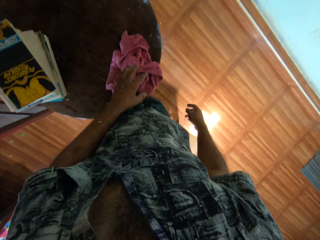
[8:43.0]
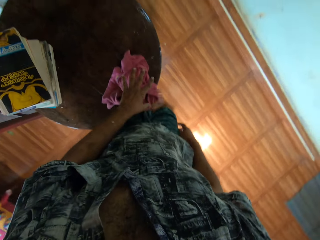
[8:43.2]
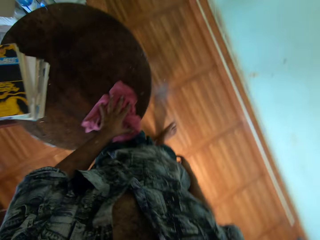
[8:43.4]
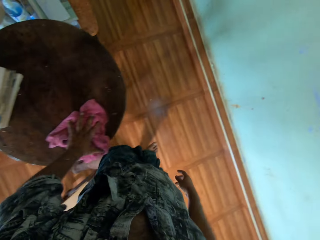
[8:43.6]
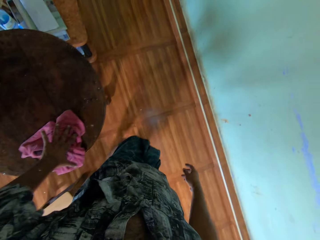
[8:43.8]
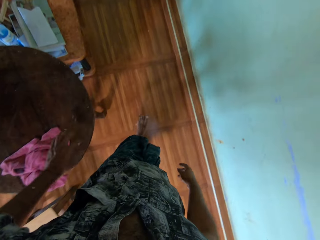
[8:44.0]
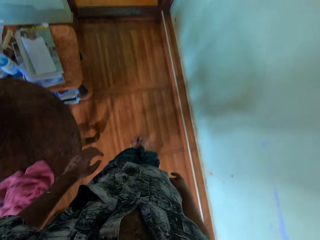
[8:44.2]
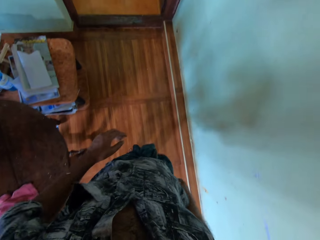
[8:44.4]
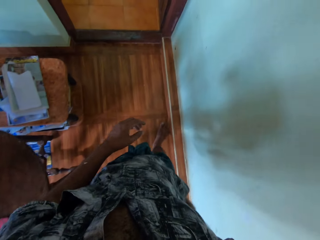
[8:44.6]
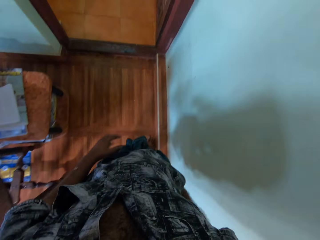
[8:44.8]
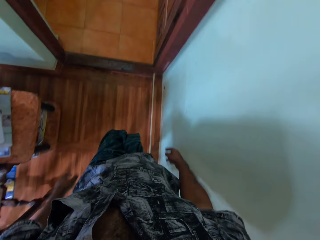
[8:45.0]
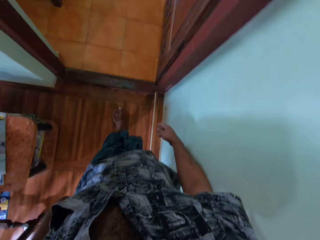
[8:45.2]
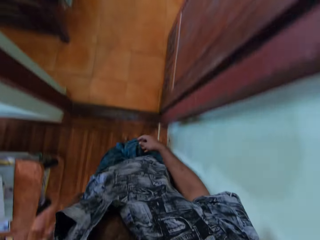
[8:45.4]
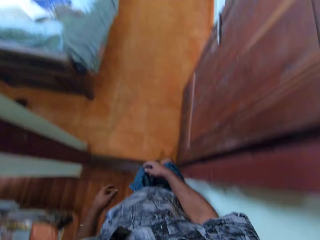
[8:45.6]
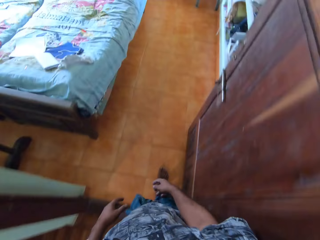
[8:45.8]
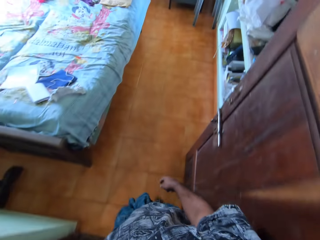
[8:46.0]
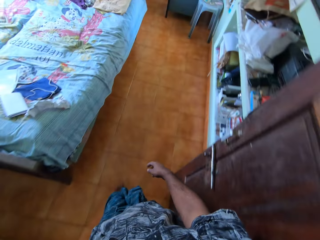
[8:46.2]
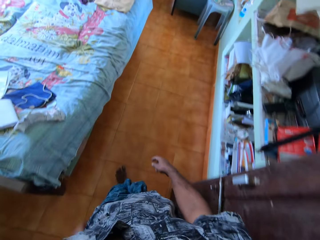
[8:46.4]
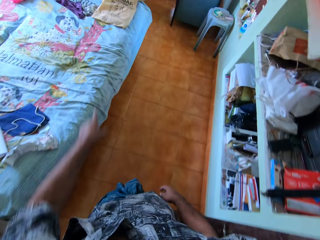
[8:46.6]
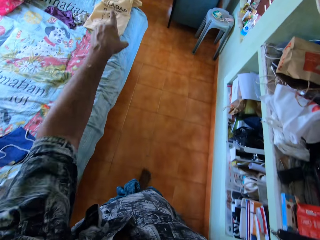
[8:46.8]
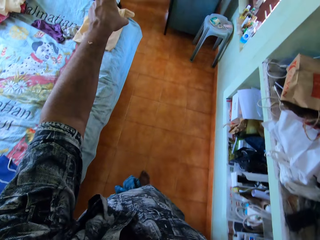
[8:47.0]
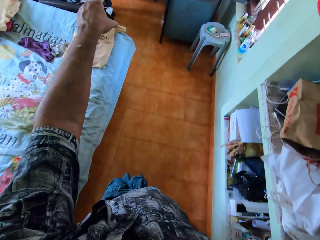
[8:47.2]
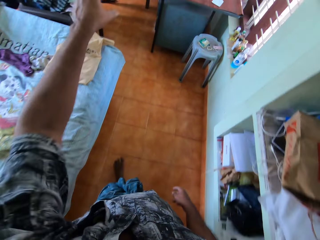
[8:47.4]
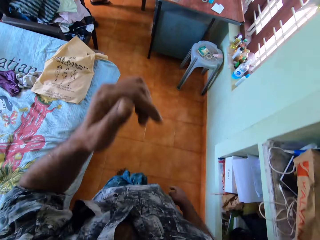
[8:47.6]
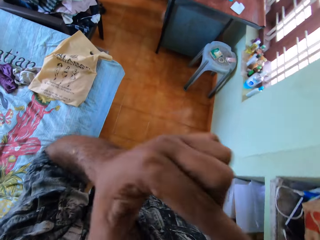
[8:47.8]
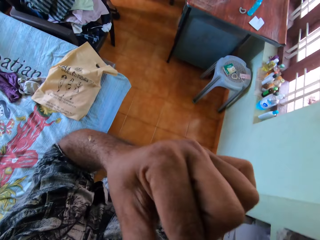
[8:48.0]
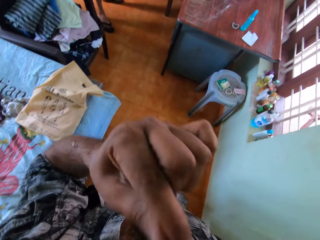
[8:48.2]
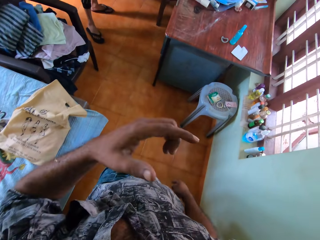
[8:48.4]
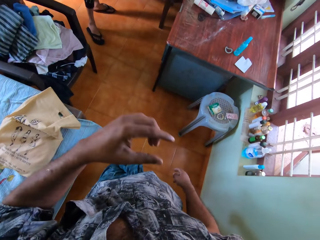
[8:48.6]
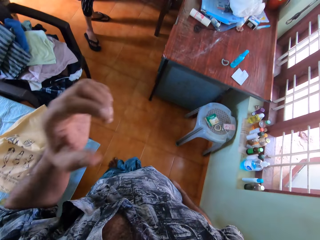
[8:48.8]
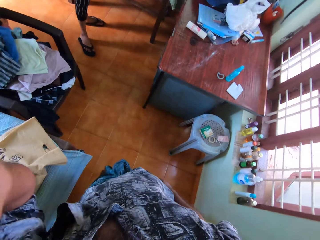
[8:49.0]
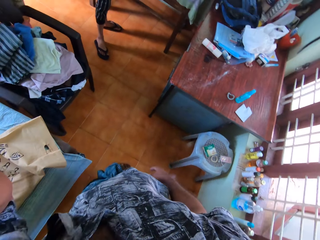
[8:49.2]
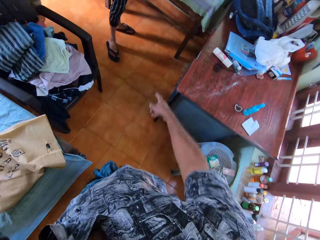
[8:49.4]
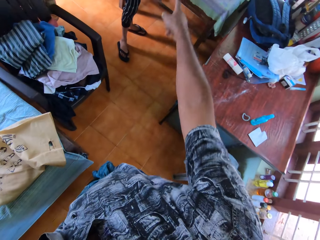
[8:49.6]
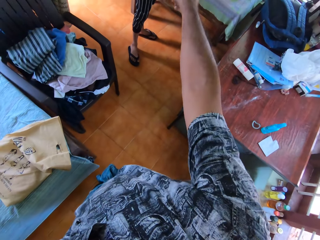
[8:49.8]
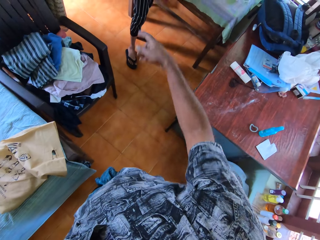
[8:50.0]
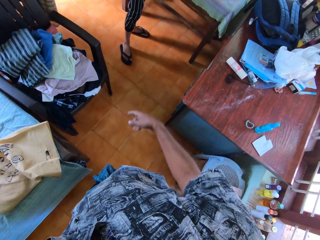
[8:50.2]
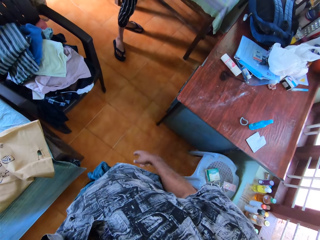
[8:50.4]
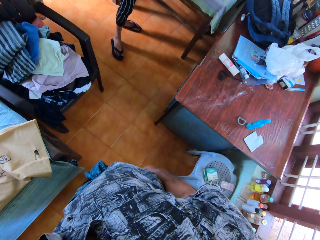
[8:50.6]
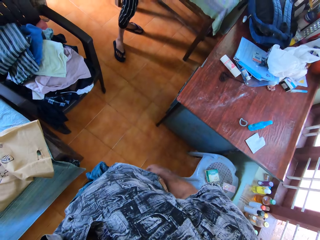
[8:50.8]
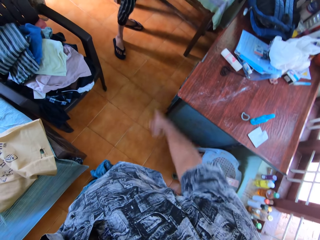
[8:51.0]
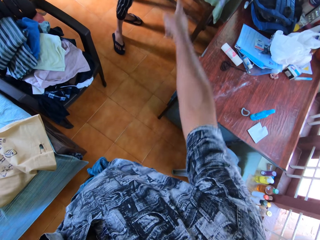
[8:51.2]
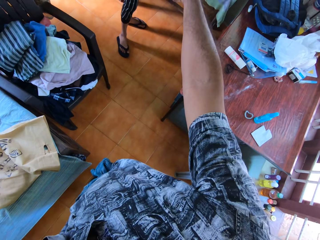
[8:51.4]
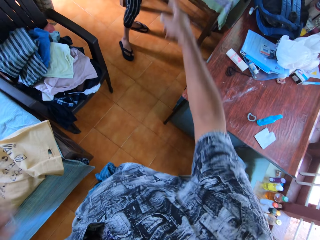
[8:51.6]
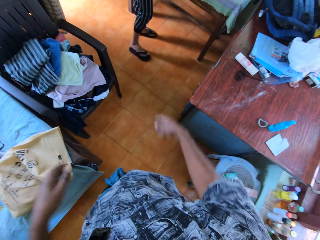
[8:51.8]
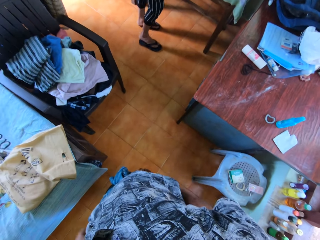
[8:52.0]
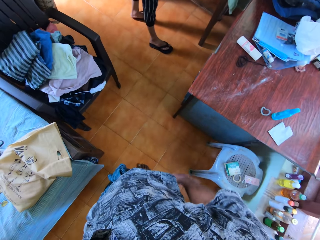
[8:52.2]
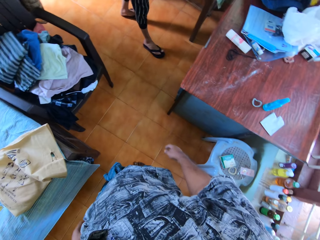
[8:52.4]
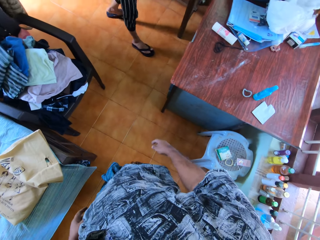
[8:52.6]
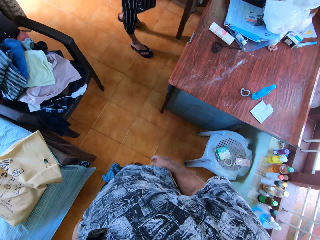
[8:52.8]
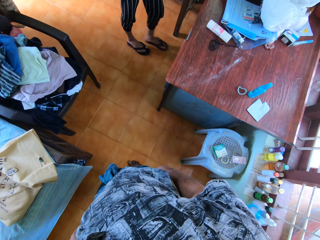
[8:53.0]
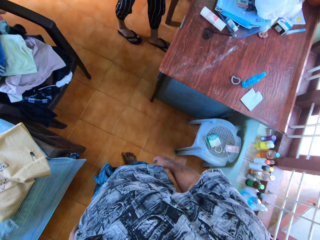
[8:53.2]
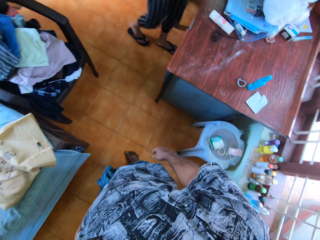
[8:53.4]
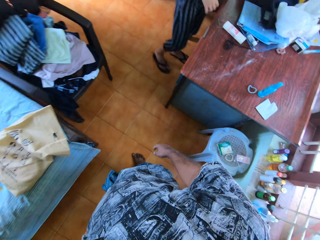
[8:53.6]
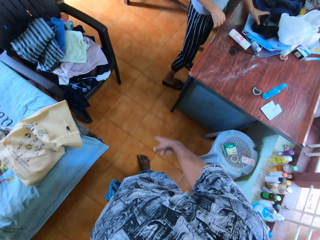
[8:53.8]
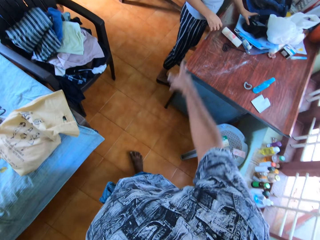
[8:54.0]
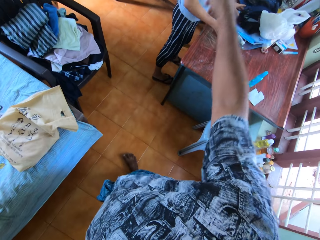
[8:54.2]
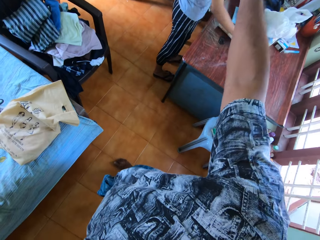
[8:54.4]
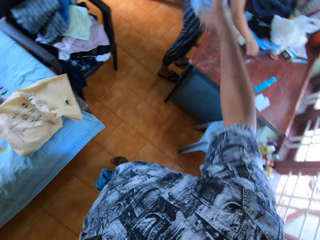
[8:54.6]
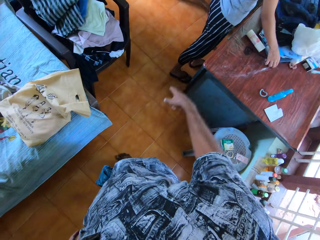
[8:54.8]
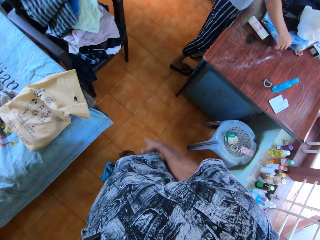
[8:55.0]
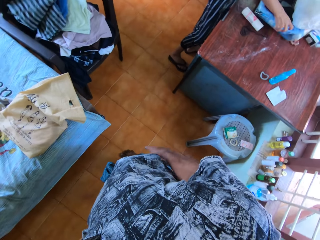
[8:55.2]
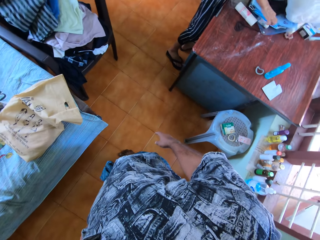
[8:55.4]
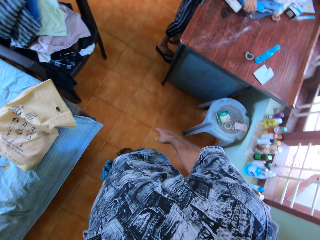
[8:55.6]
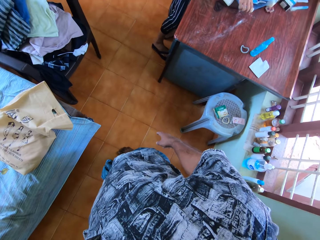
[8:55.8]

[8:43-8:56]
The camera wearer touches a face towel with the right hand. They hold the face towel. They walk. They point at something. They touch their face. They adjust the camera. They point at something. They talk to a woman.

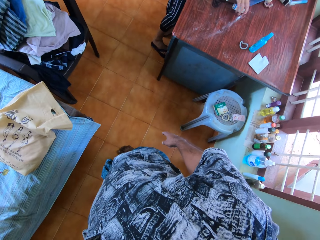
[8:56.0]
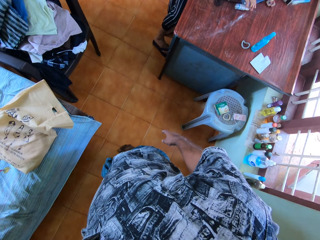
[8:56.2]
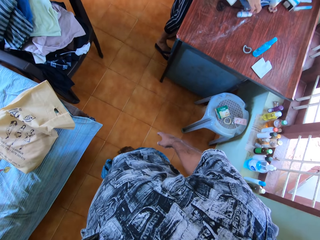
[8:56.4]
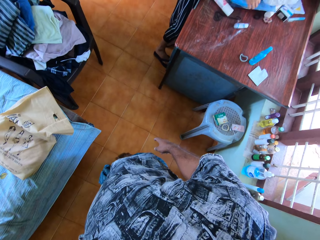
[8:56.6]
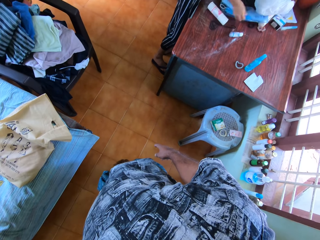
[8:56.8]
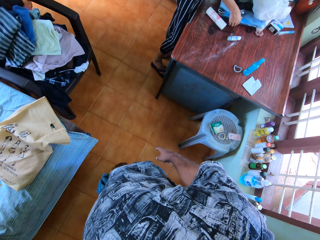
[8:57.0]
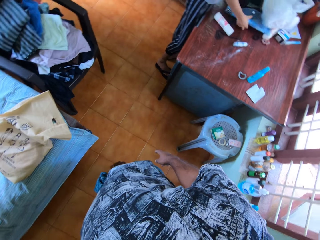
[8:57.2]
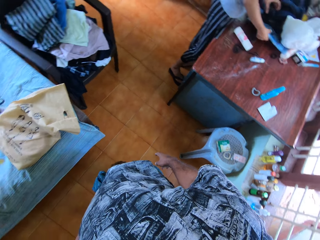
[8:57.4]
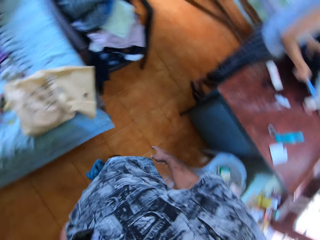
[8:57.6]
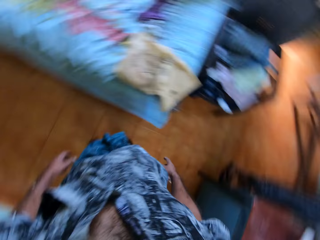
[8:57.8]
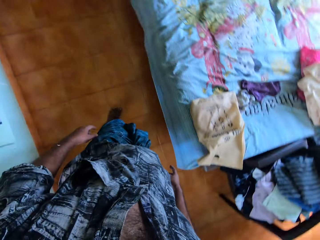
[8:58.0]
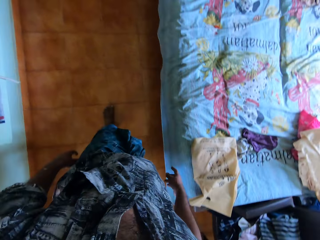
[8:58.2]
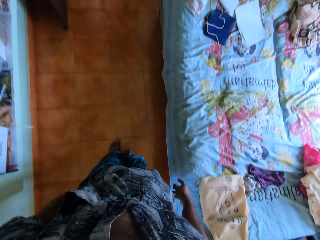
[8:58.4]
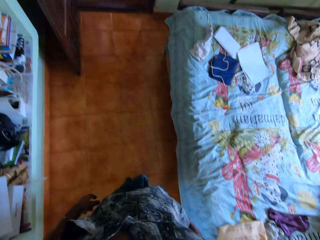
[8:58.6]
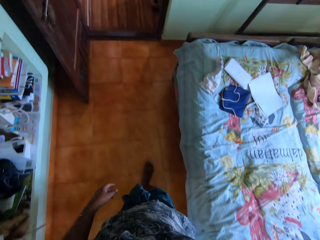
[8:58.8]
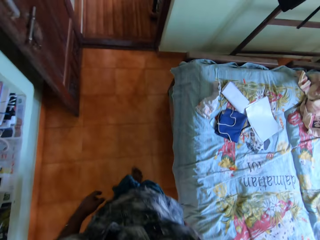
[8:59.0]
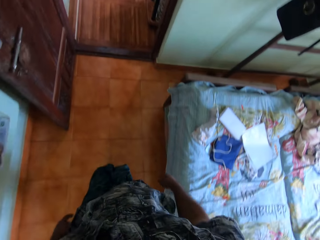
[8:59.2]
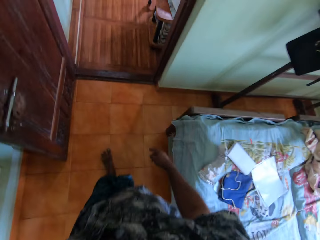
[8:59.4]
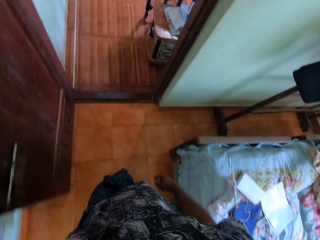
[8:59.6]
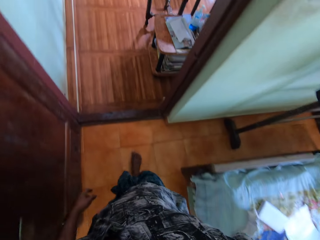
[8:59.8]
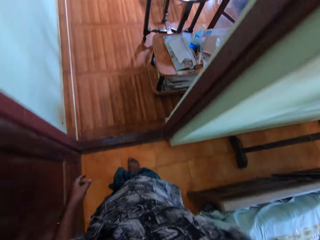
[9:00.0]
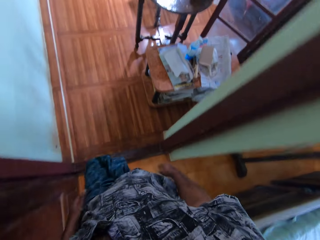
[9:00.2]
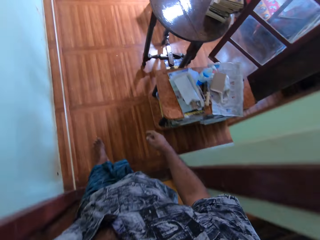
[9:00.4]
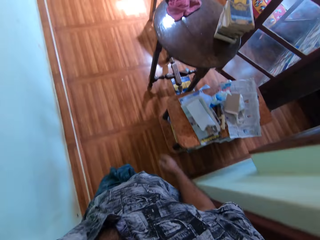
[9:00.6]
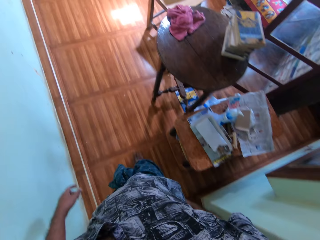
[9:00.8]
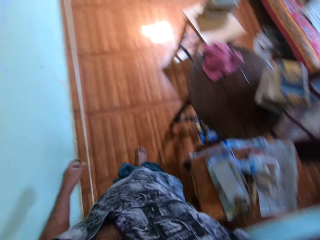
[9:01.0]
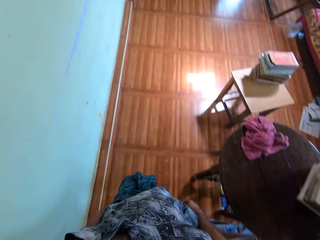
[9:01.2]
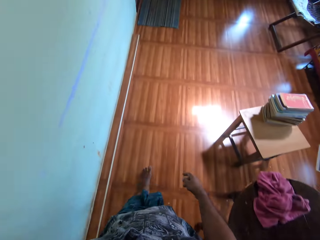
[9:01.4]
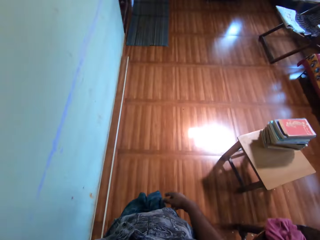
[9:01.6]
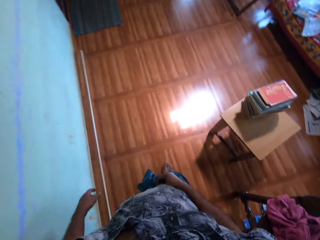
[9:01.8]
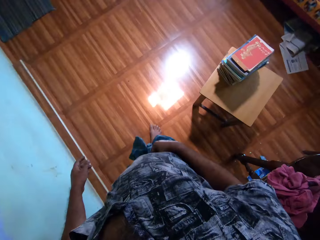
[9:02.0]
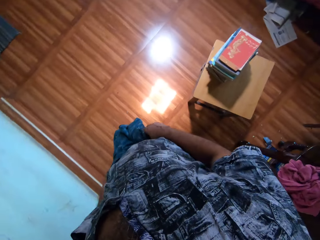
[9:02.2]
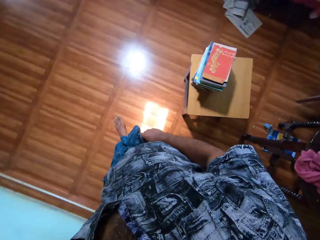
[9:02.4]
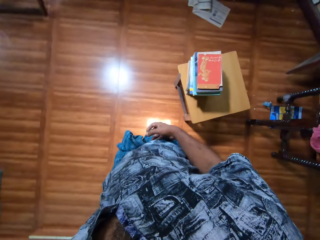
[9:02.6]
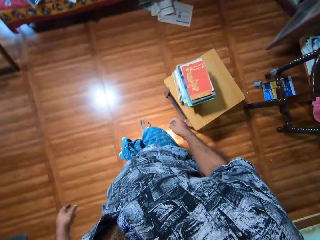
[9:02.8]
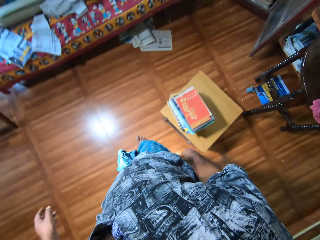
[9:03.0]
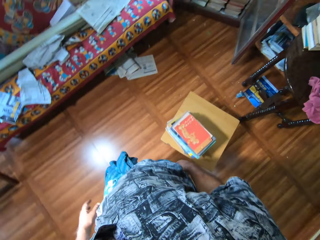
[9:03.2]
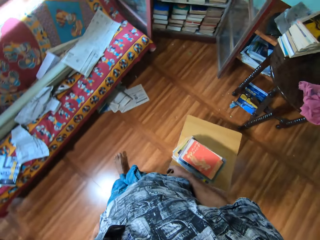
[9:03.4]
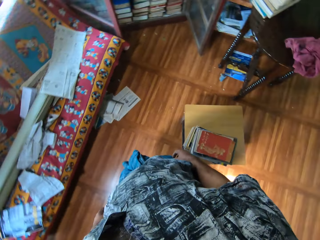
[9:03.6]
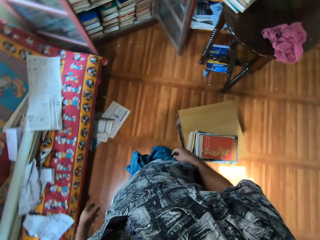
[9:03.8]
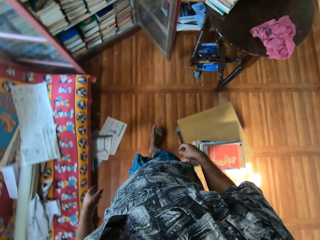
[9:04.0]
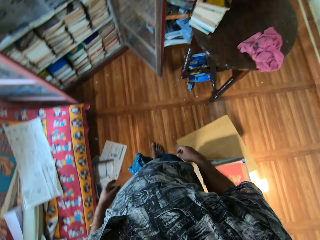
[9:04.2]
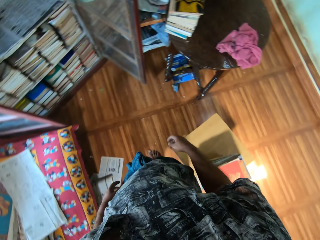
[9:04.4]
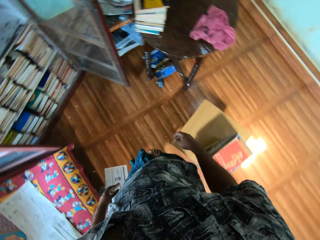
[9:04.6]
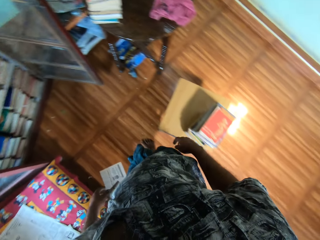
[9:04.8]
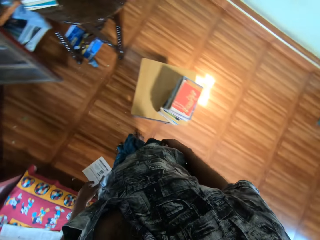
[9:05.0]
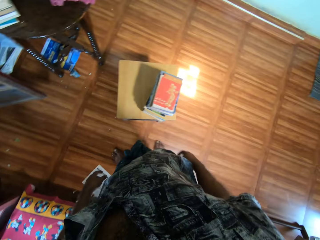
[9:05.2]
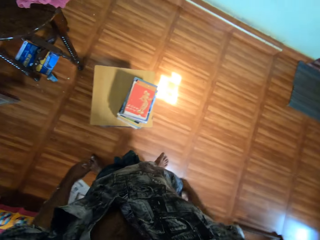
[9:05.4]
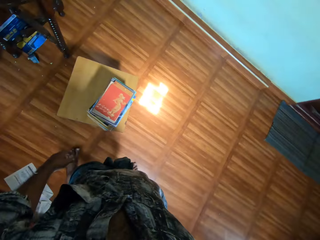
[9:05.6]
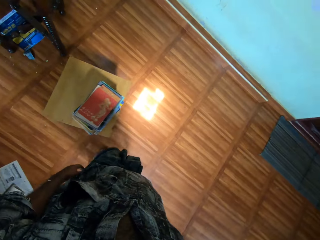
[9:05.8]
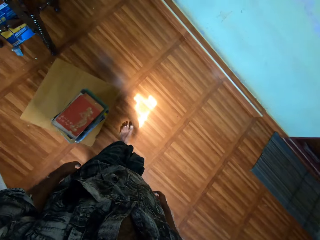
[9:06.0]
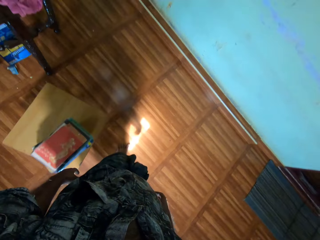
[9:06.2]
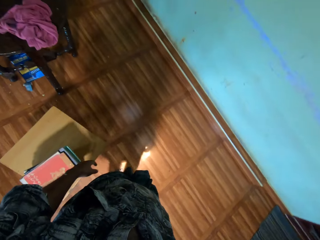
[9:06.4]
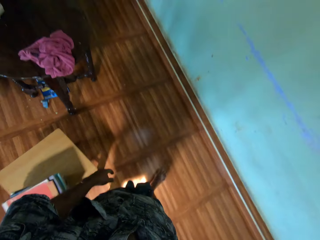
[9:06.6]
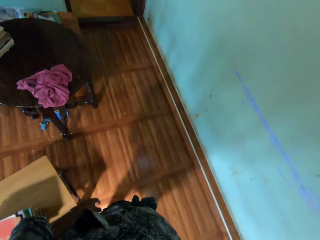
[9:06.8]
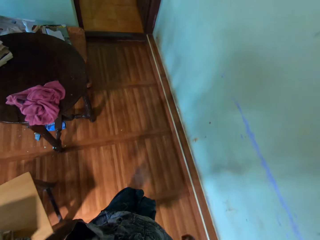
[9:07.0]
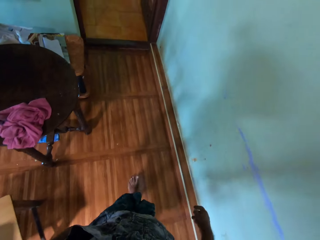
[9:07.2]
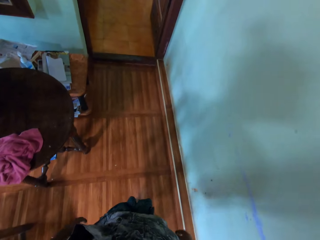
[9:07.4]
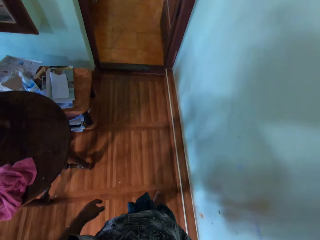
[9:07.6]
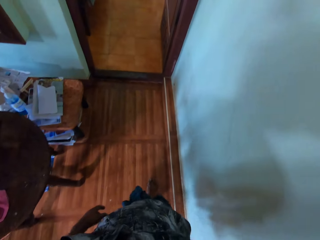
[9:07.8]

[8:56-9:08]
The camera wearer walks. They touch a cloth with the right hand. They walk.
